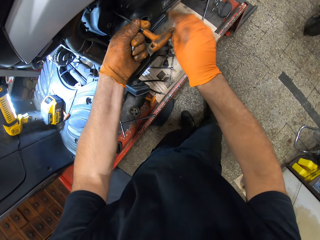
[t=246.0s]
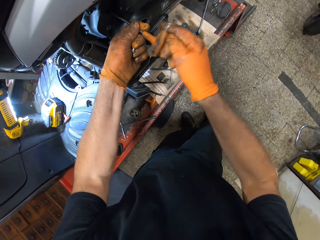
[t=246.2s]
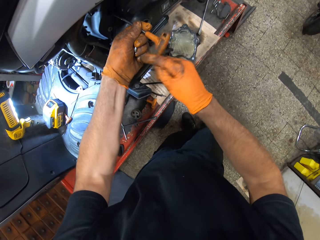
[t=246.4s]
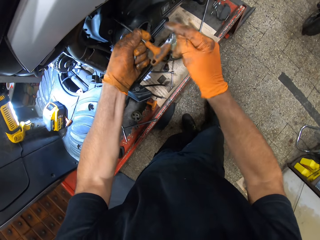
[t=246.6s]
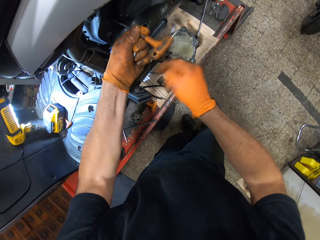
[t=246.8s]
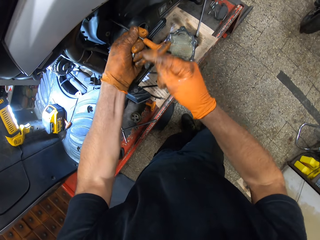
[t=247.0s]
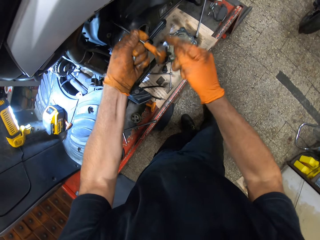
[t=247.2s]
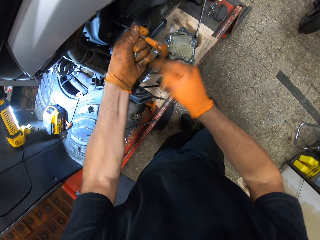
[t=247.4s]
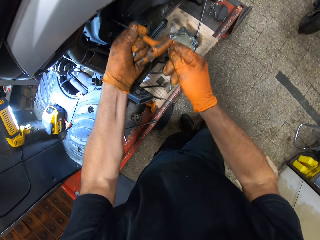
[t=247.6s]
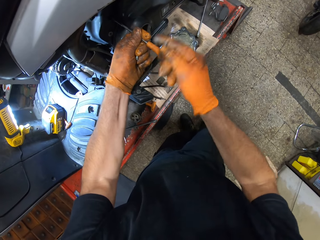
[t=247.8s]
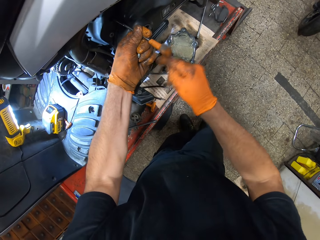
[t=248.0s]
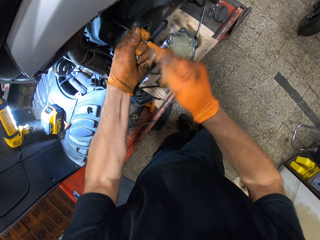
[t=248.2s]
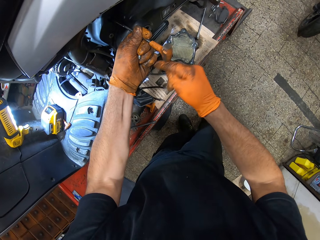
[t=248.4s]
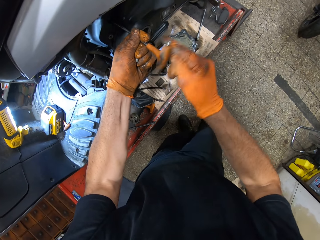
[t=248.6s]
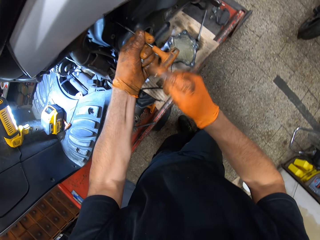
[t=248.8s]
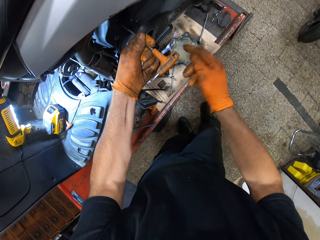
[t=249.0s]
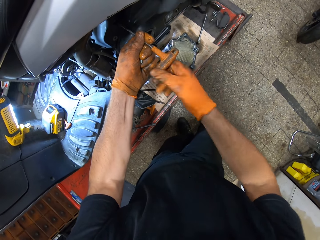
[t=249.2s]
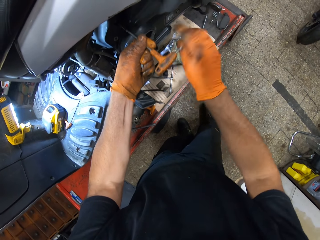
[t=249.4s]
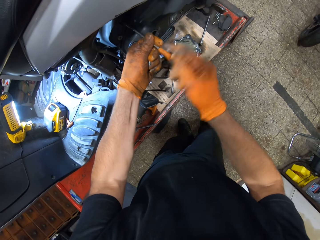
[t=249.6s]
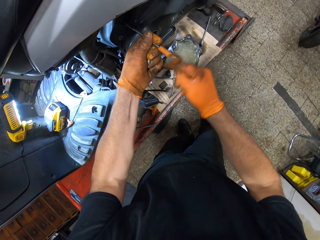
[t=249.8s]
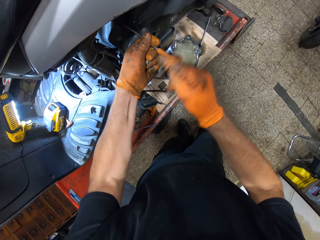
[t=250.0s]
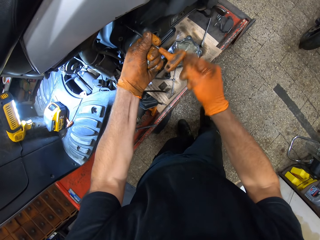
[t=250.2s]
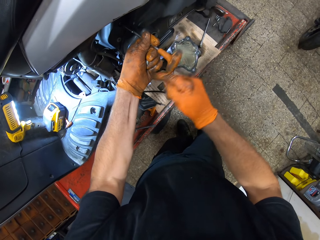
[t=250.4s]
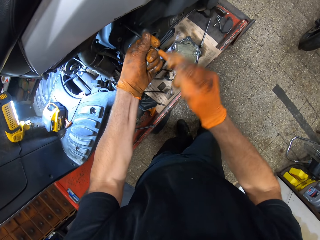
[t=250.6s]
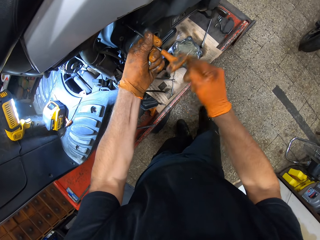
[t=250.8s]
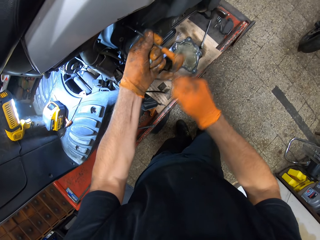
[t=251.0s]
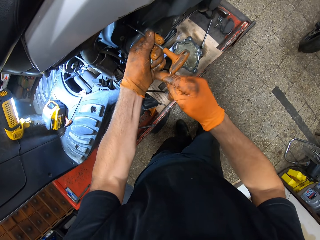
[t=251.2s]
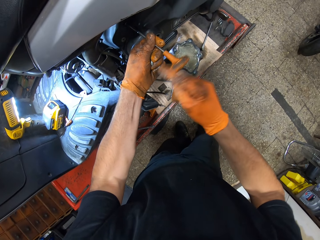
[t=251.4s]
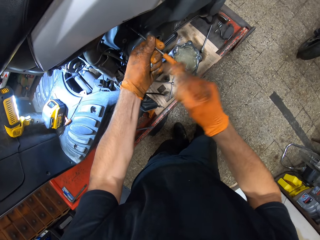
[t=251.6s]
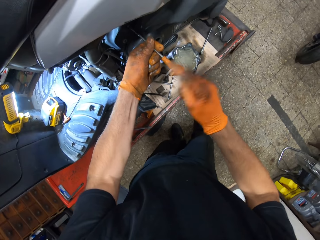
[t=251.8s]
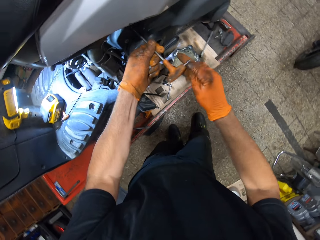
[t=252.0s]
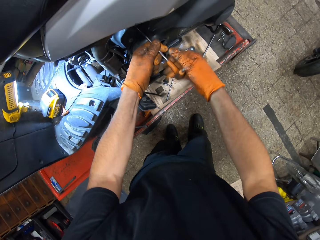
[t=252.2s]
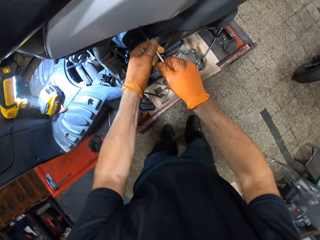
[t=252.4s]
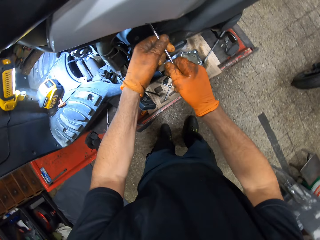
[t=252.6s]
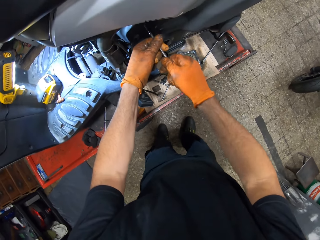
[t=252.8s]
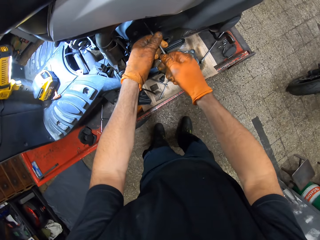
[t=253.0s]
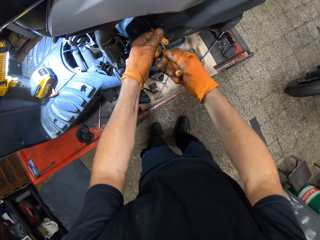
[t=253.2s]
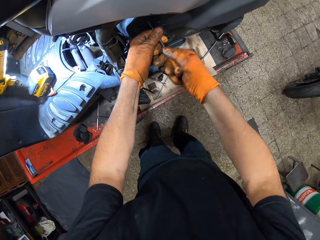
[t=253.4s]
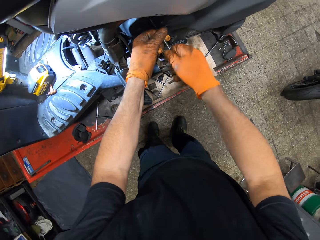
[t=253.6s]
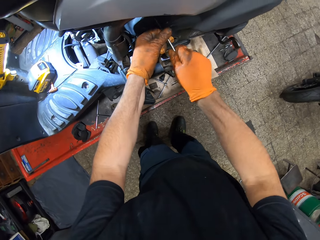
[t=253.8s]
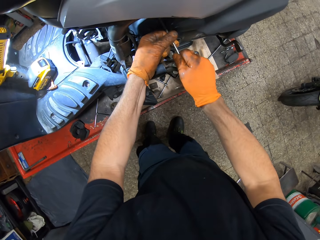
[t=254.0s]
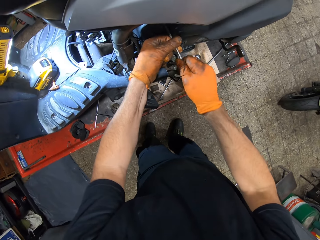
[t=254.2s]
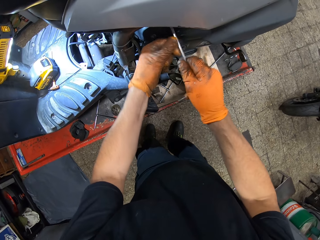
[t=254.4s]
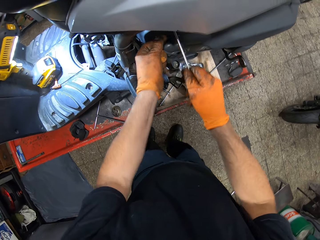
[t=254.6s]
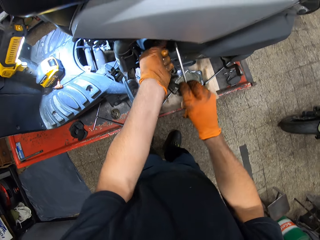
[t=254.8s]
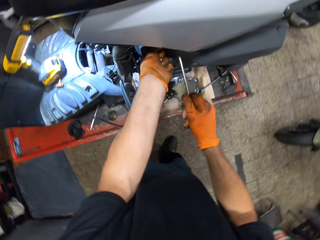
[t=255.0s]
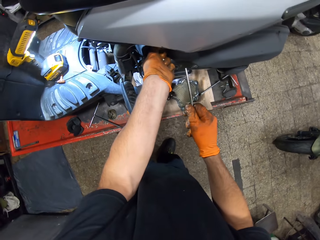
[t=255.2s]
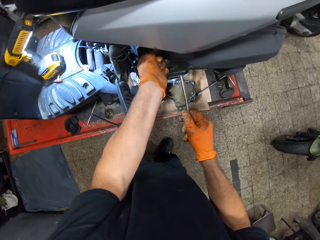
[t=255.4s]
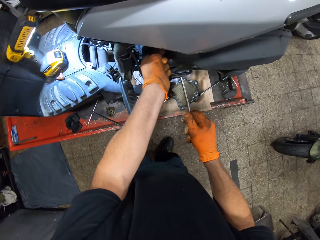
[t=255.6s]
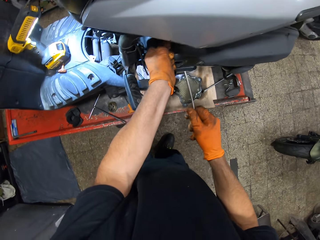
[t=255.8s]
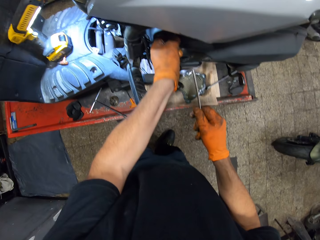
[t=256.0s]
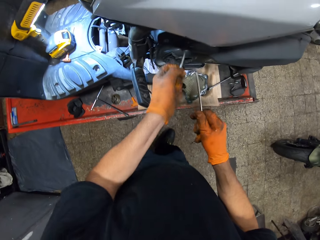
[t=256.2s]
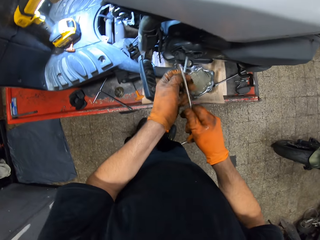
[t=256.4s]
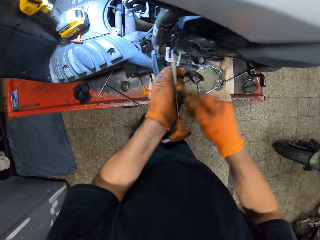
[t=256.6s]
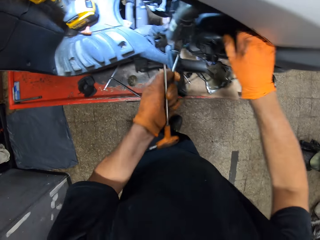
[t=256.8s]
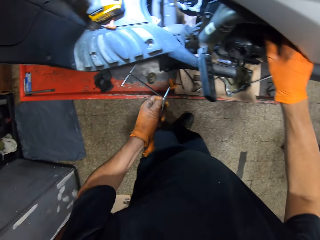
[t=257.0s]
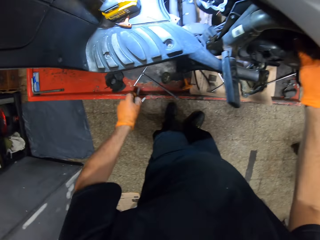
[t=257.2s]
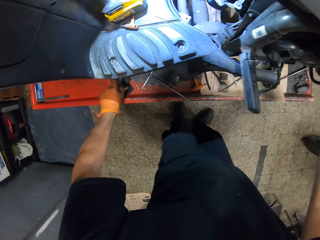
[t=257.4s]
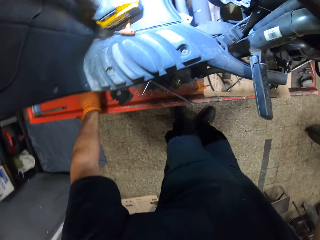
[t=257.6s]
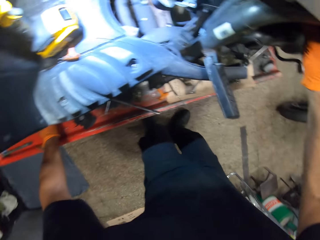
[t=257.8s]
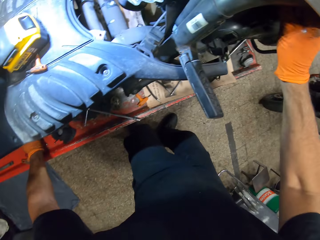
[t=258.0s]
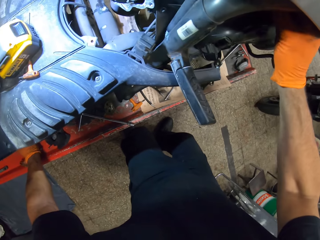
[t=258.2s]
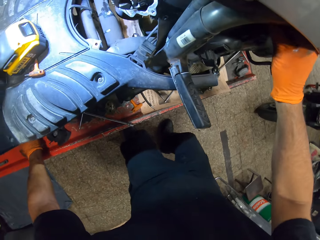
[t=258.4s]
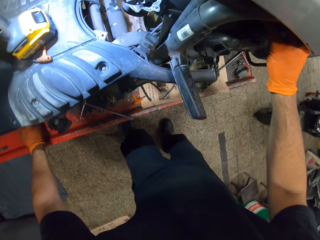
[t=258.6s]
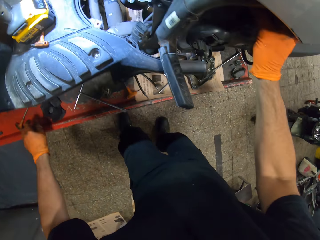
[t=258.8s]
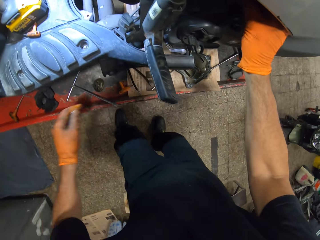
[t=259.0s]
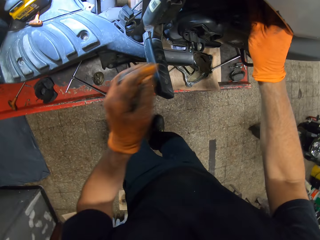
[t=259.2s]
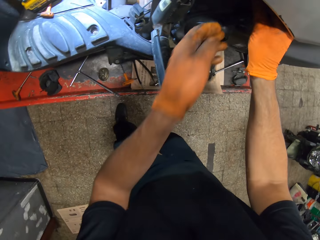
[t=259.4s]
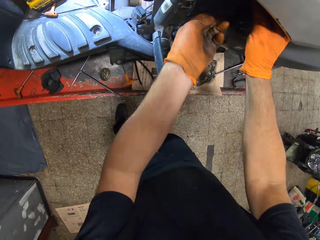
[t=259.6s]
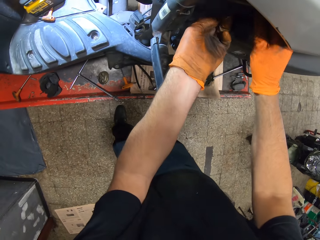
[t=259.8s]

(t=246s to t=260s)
The camera wearer turns the screwdriver anticlockwise with his gloved right hand. He pulls out a screw with his gloved left hand from the motorcycle. He transfers the screwdriver from his gloved right hand to his gloved left hand with a screw in it. He holds a rod in the motorcycle with his gloved left hand. He drops the screwdriver and the bolt or nuts in his left hand on the work table.

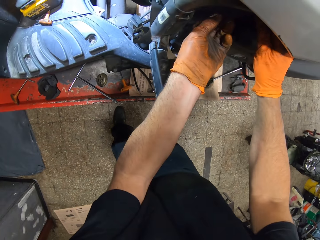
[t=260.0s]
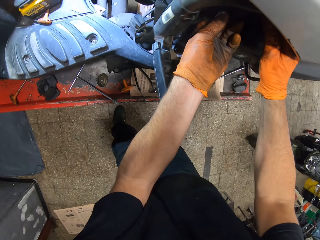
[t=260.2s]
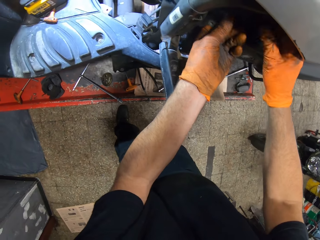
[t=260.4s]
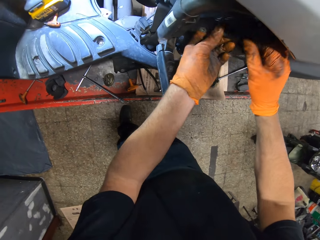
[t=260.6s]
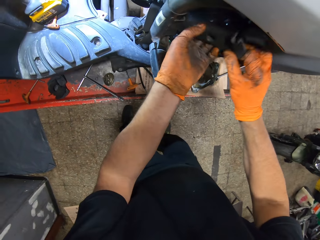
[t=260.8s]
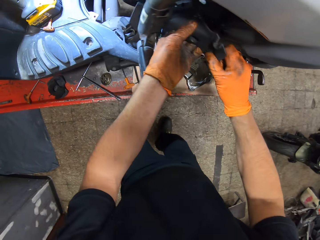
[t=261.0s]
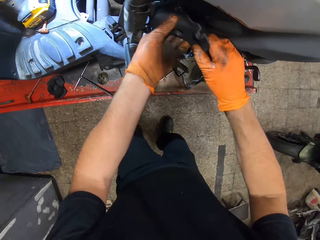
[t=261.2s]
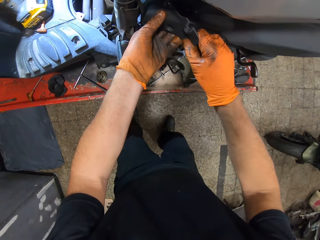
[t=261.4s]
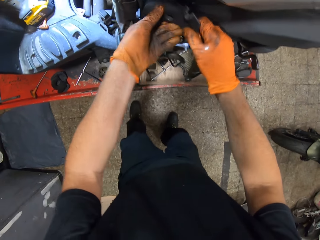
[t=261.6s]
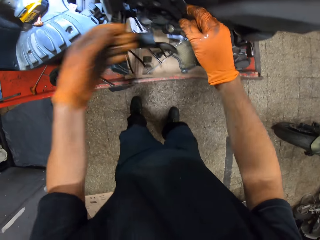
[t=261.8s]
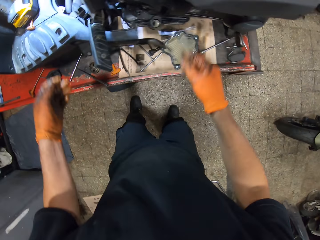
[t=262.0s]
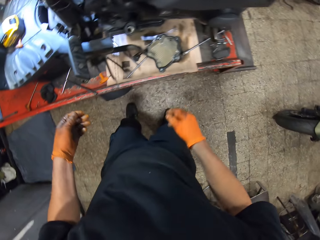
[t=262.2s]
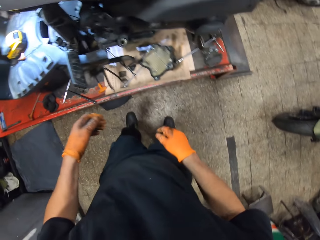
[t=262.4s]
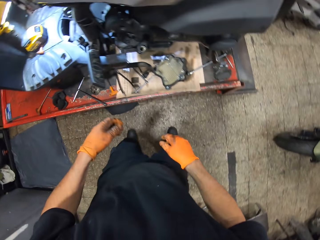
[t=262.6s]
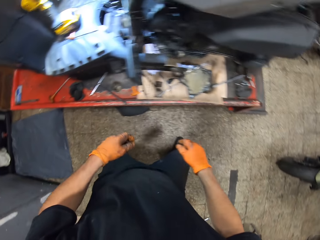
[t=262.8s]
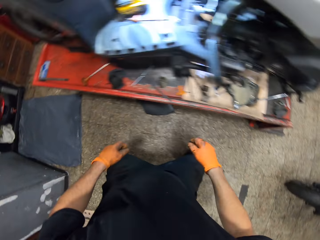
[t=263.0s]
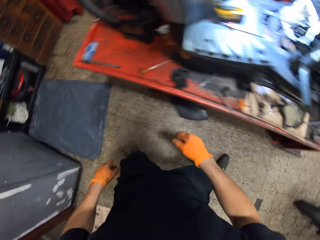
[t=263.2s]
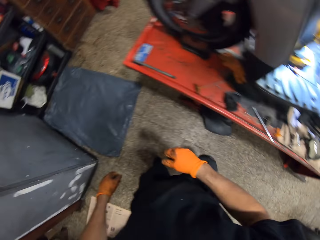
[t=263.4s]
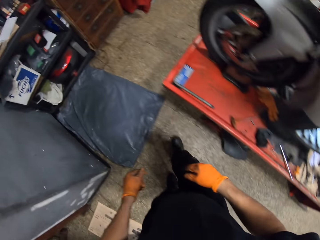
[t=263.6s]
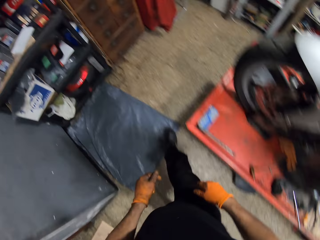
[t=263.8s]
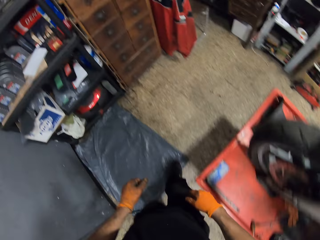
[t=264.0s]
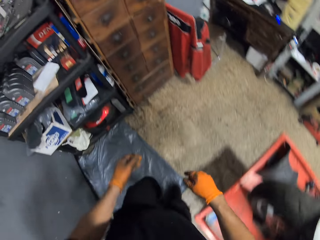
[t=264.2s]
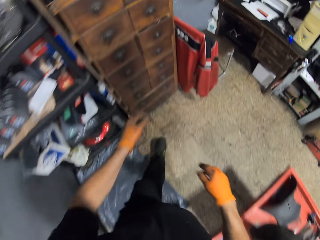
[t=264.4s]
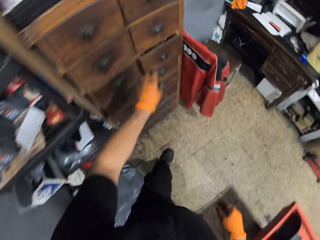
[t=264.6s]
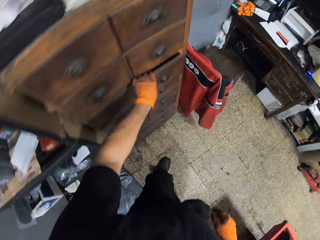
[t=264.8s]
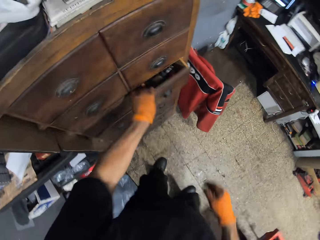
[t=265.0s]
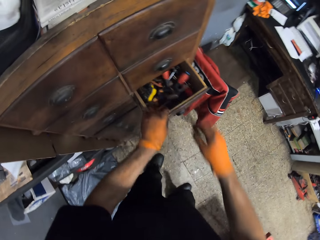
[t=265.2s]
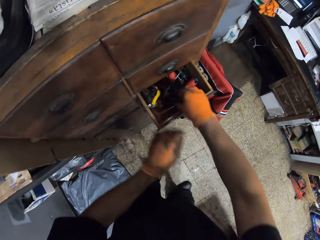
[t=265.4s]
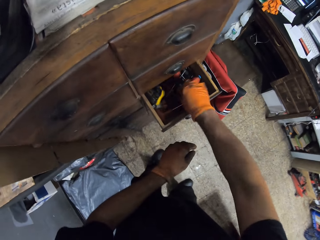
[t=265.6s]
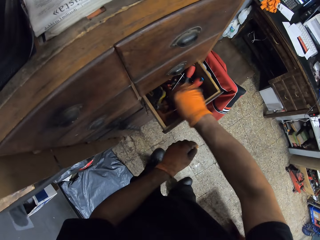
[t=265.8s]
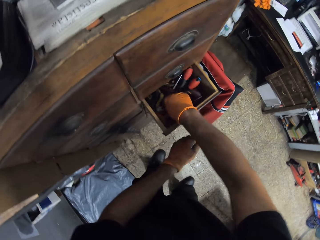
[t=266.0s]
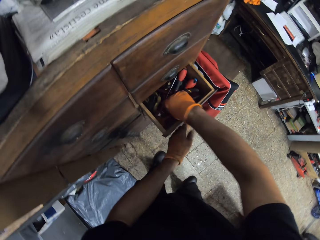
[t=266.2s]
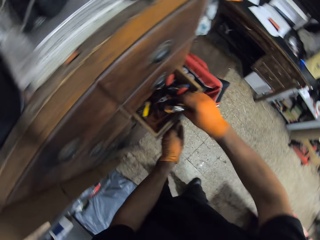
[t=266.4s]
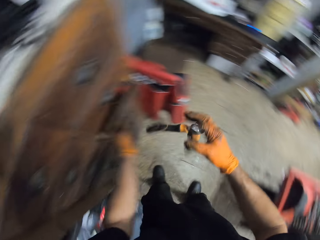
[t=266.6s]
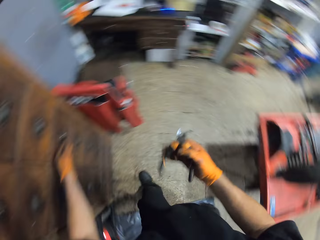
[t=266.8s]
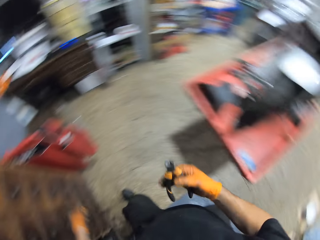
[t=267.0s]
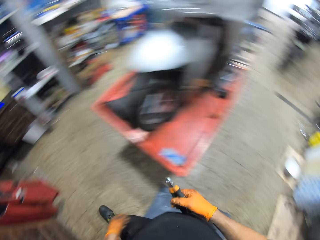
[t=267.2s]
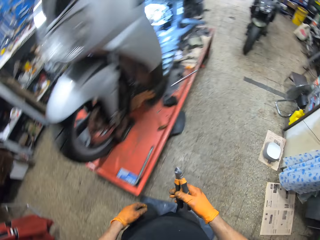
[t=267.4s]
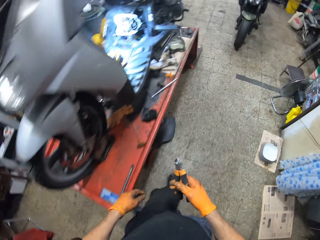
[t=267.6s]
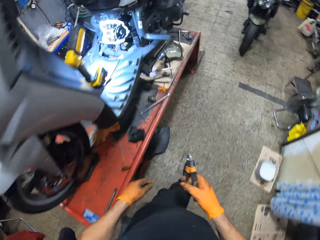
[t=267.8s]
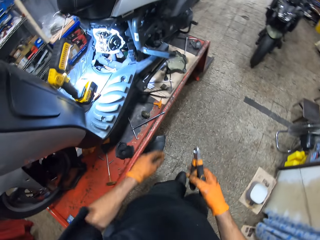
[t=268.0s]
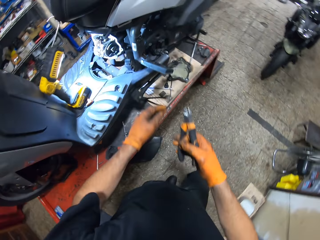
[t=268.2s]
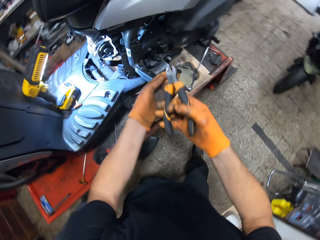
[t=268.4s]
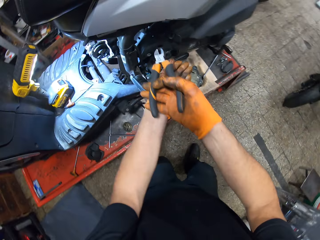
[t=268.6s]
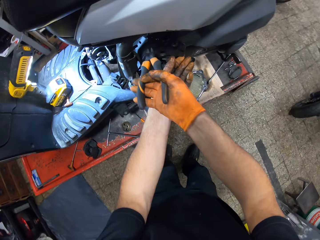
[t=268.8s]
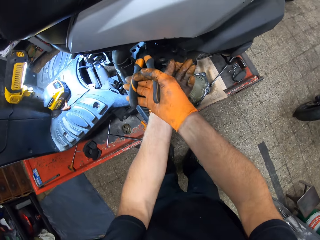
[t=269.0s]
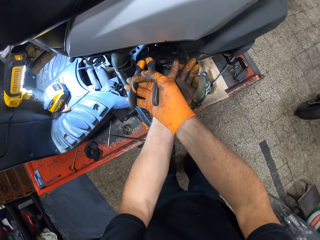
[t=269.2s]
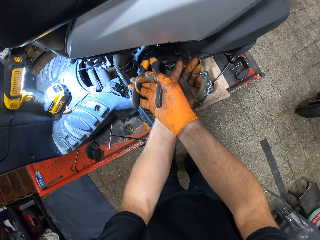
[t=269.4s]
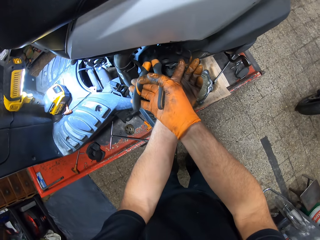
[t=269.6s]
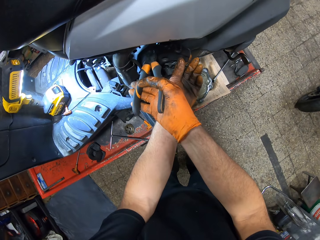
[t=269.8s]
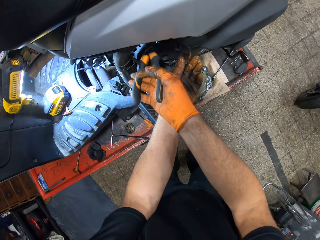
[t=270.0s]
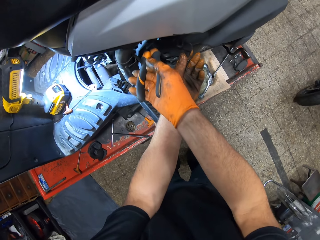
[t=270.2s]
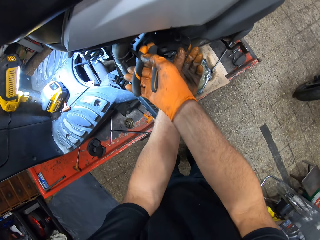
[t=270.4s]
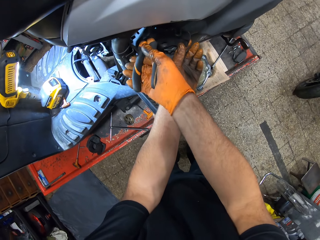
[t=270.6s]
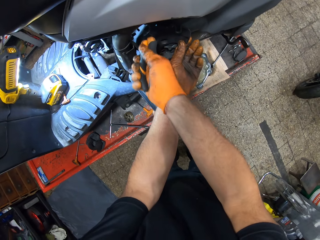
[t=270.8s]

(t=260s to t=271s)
The camera wearer pulls out a metal case with both gloved hands. He walks around the room. He pulls out a drawer with his gloved left hand. He searches for a cutting plier in the drawer with his gloved right hand. He picks up the pliers from the drawer. He walks around the room. He holds the metal case with the plier in his gloved right hand. He holds the metal case with his gloved left hand. He cuts a clip with the cutting plier in the metal case with his gloved right hand.
